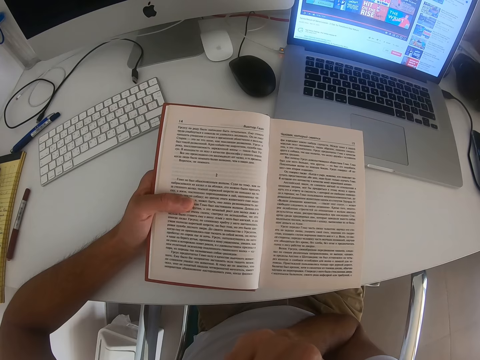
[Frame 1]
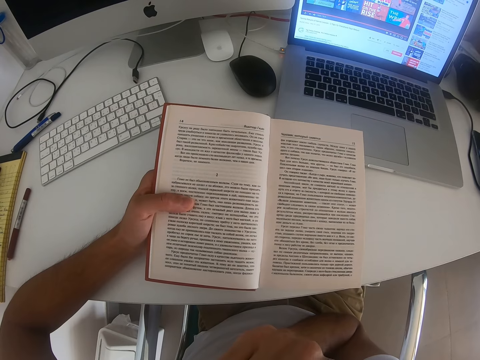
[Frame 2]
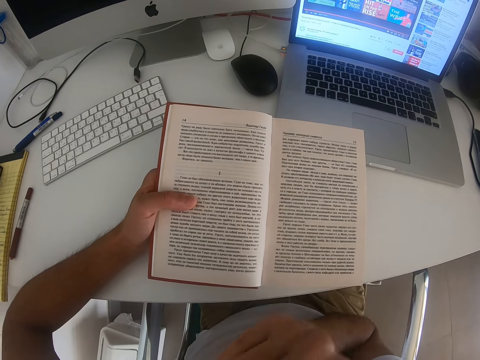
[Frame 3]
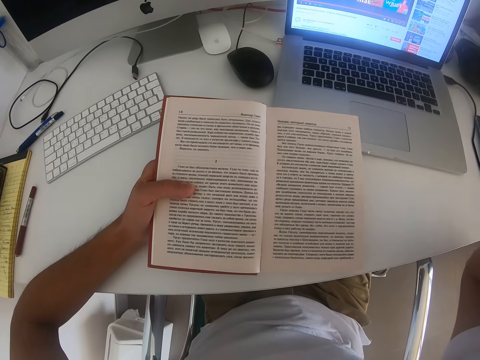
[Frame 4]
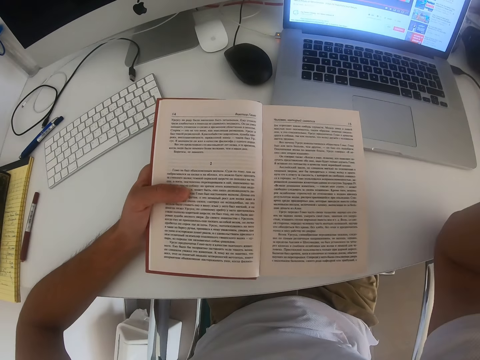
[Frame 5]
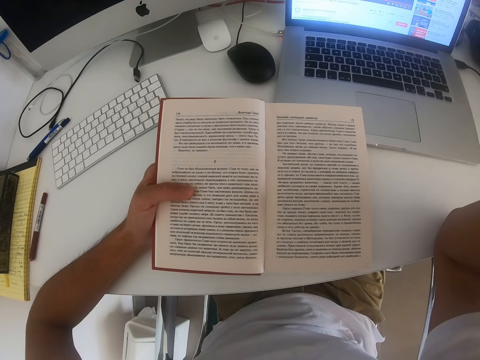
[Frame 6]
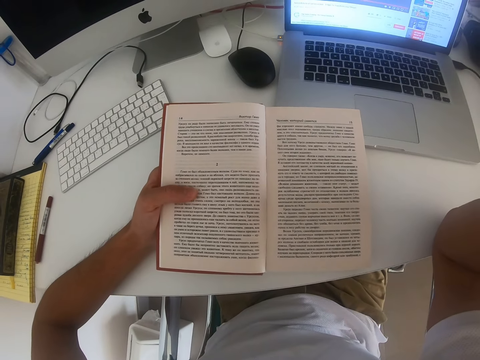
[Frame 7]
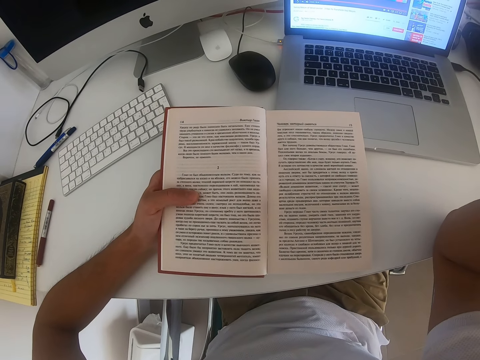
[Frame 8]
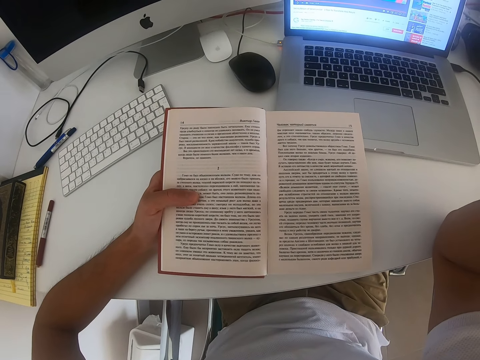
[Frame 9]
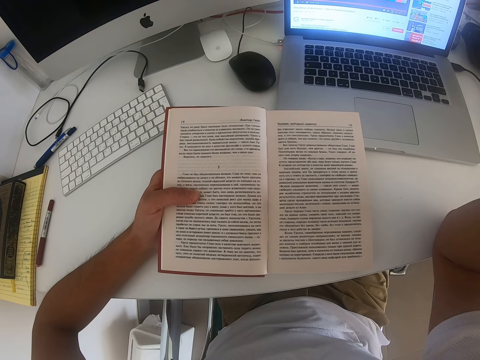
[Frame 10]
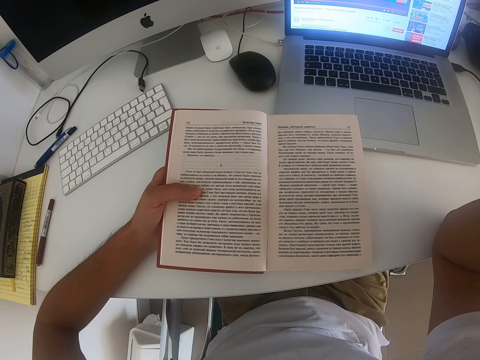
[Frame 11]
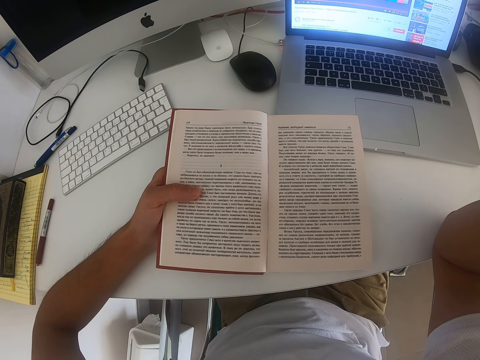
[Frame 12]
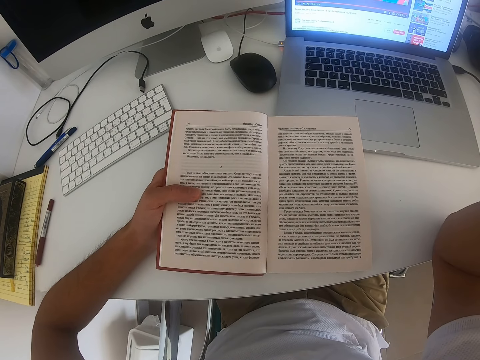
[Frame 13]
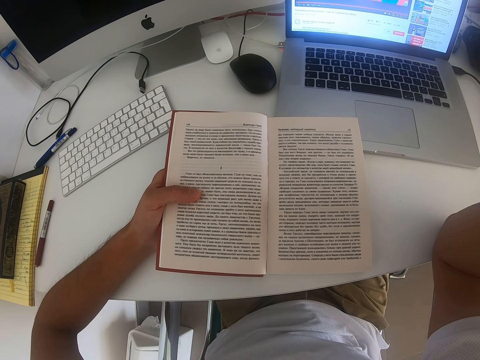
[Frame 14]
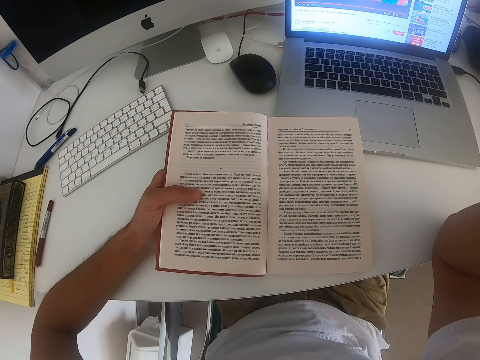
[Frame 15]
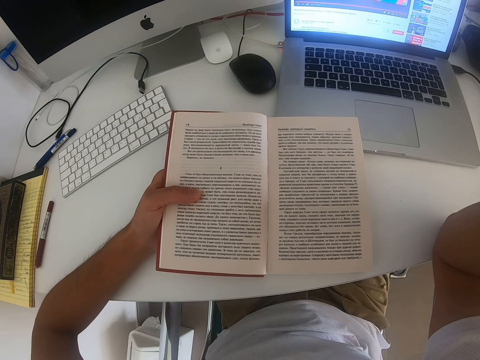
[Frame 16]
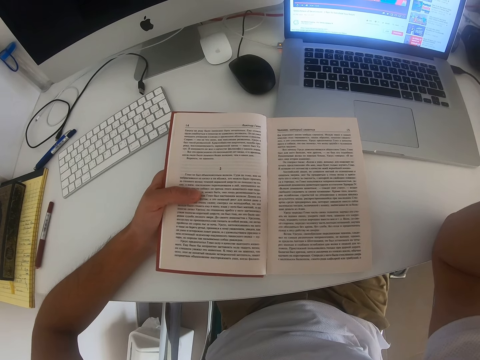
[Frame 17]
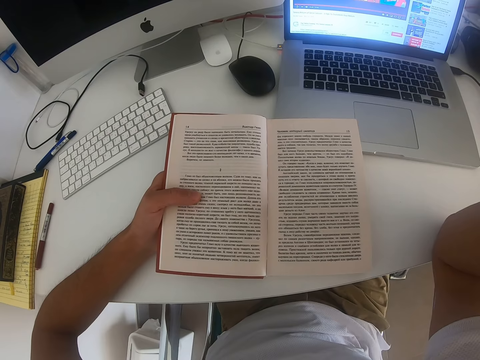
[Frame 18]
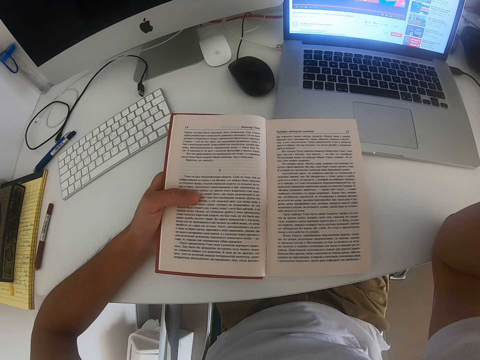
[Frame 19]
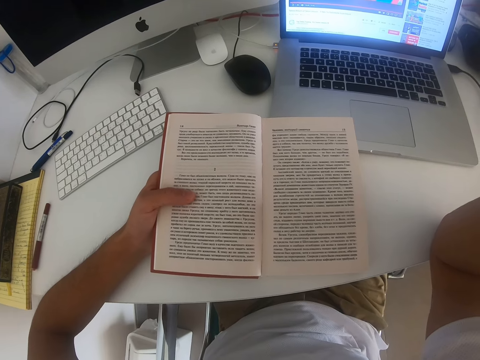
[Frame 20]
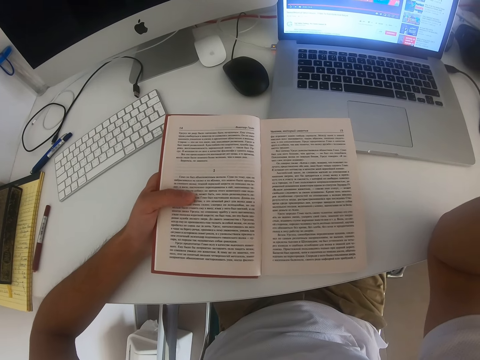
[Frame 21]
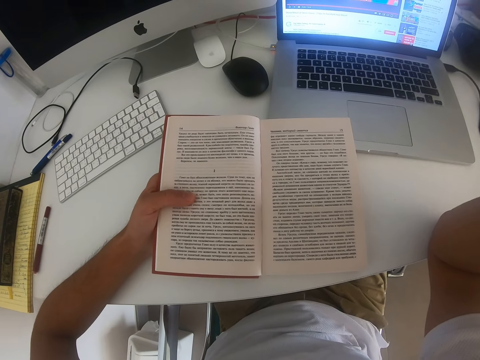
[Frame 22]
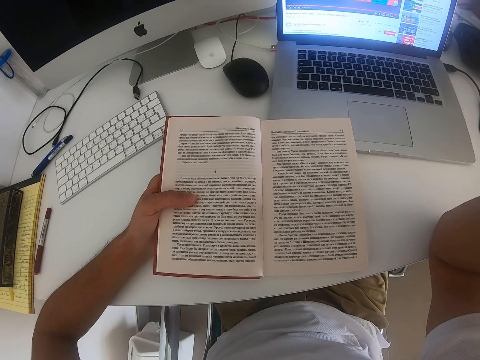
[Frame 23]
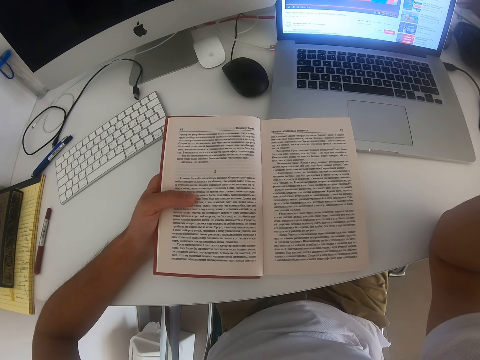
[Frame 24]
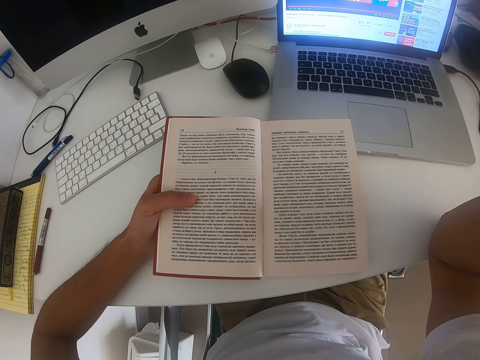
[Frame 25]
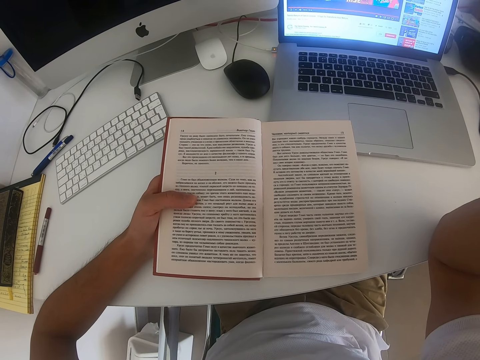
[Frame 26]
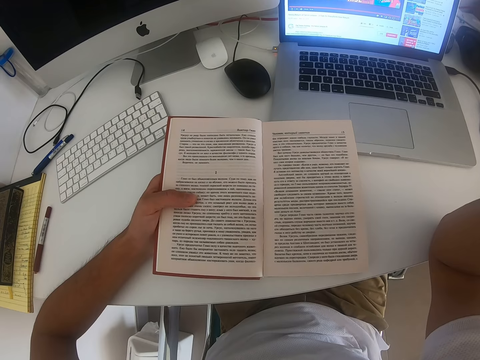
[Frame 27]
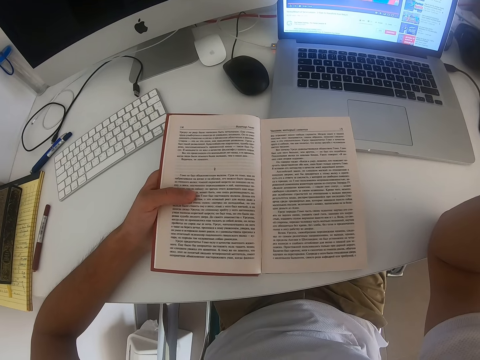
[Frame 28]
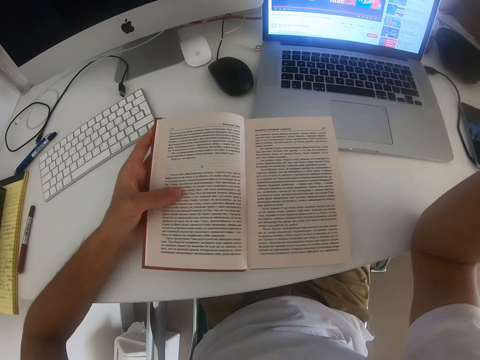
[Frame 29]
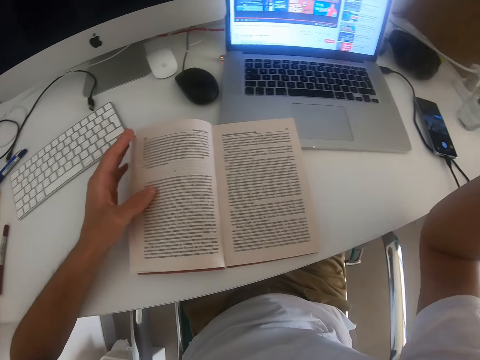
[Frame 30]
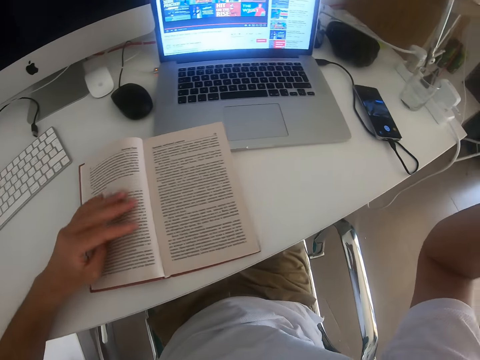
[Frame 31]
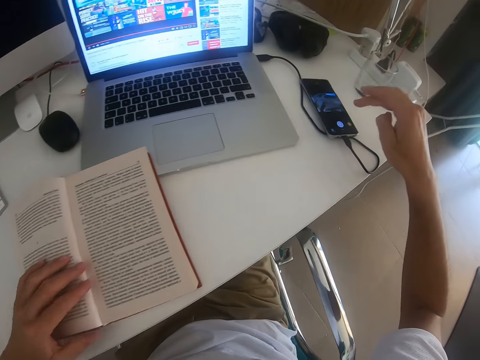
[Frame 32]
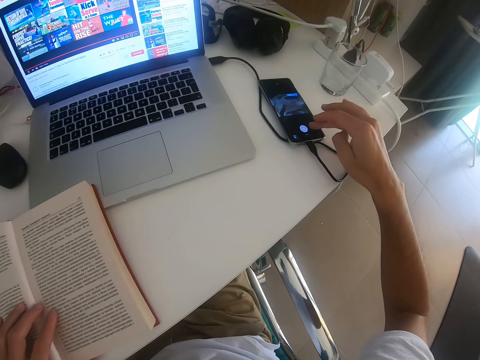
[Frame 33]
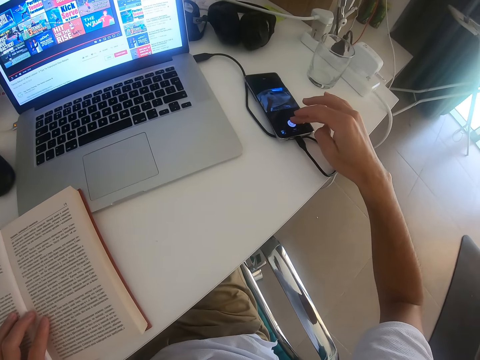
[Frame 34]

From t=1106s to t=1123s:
The camera wearer moves his hand around. He places his hand on the table and reads a book. He withholds his left hand from the book. He moves hands. He touches his phone.
